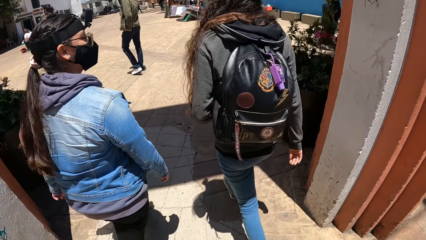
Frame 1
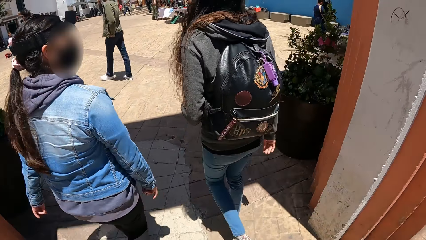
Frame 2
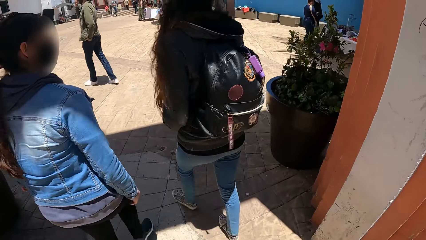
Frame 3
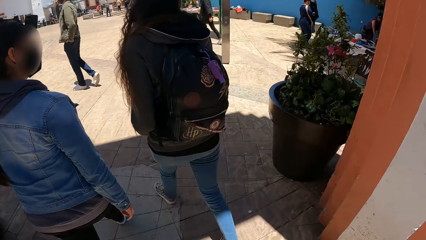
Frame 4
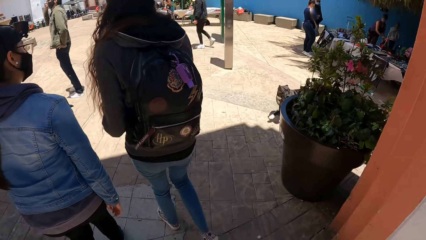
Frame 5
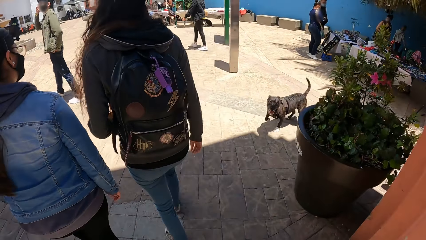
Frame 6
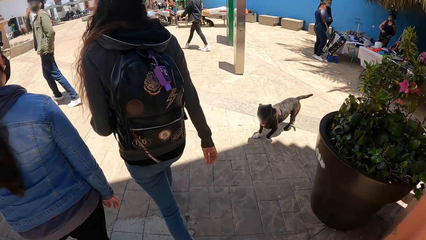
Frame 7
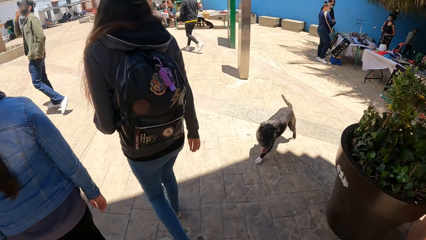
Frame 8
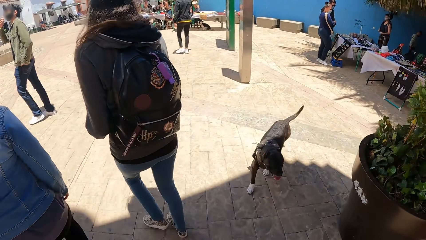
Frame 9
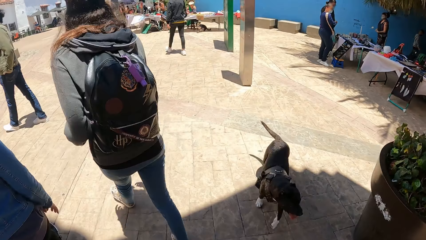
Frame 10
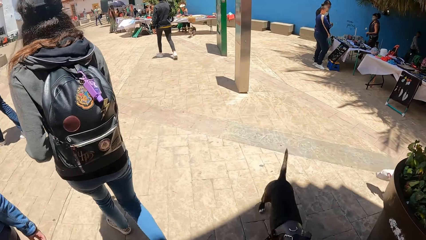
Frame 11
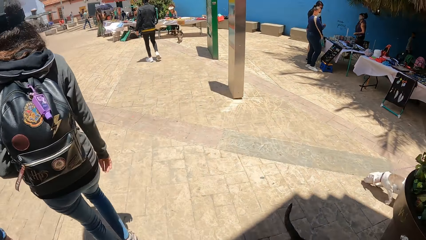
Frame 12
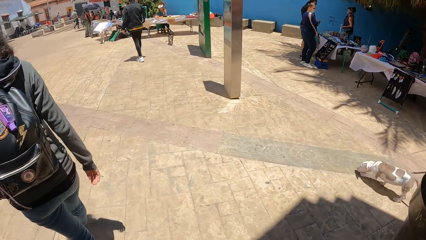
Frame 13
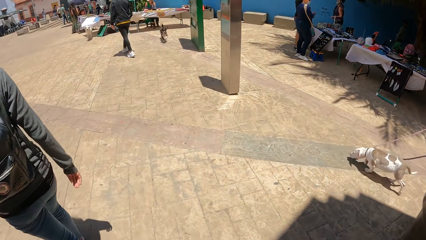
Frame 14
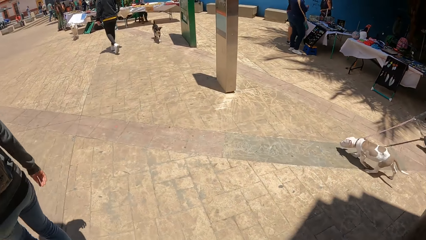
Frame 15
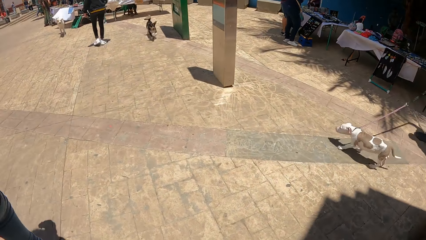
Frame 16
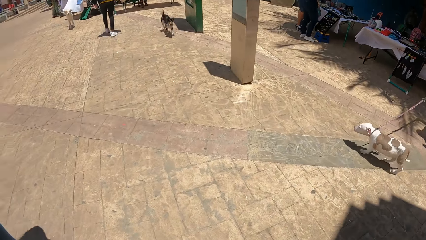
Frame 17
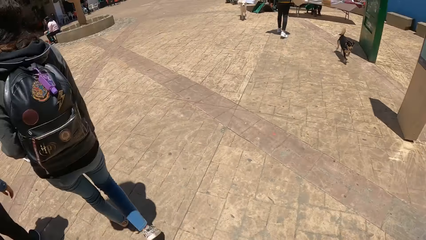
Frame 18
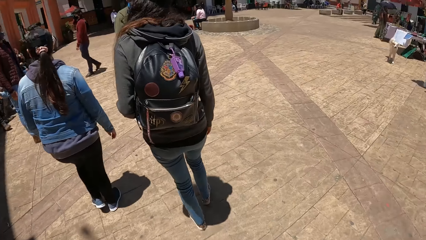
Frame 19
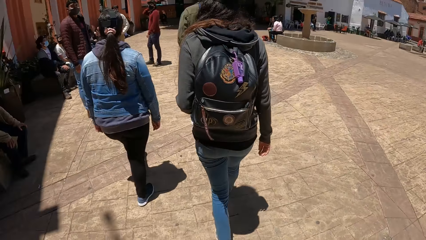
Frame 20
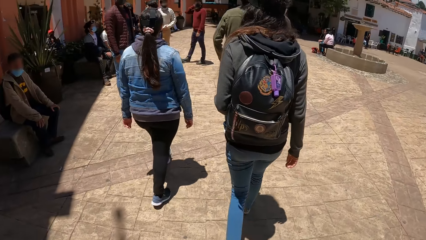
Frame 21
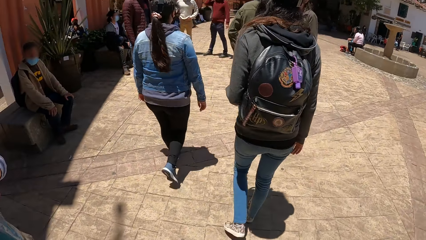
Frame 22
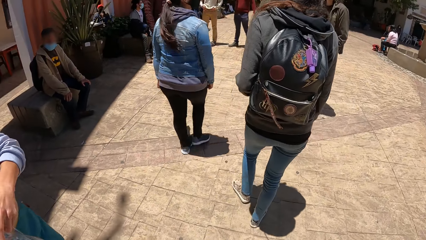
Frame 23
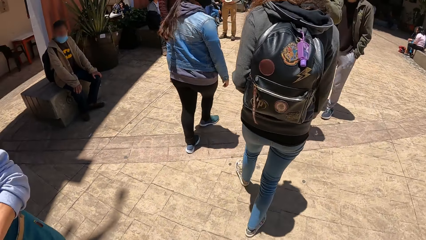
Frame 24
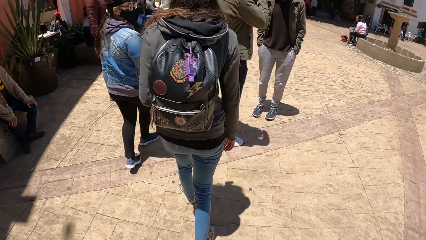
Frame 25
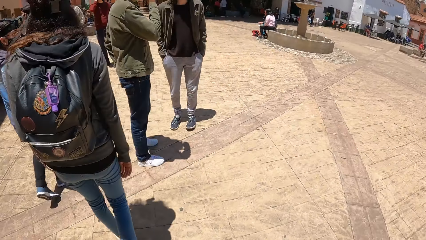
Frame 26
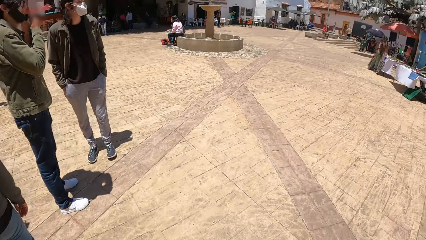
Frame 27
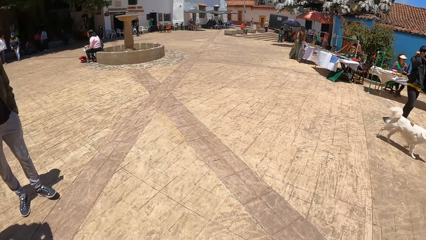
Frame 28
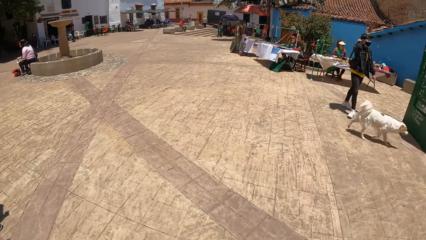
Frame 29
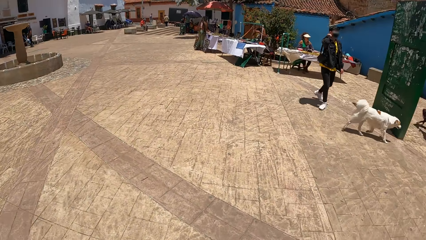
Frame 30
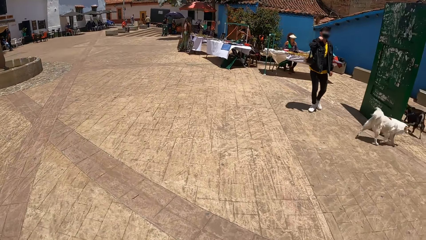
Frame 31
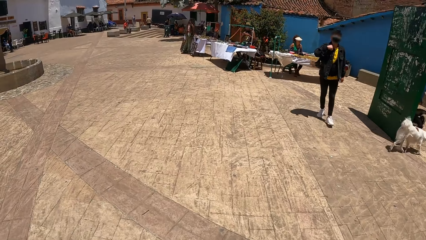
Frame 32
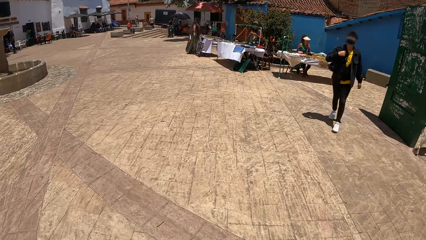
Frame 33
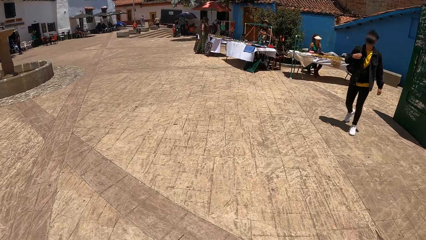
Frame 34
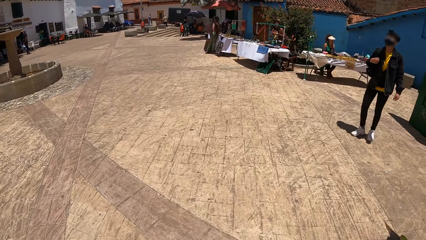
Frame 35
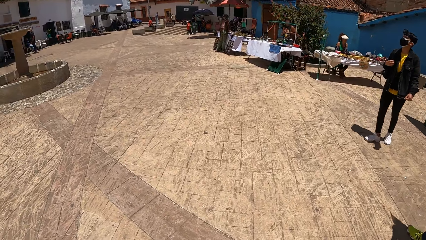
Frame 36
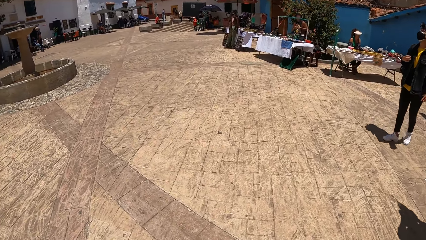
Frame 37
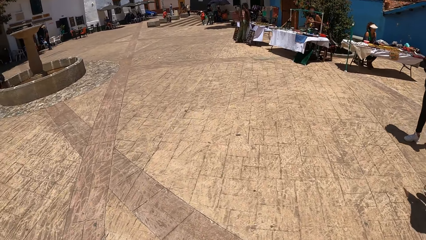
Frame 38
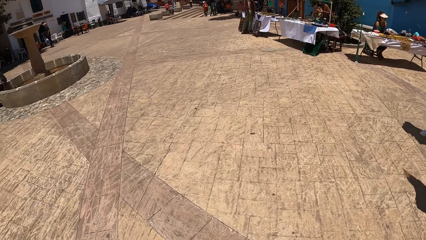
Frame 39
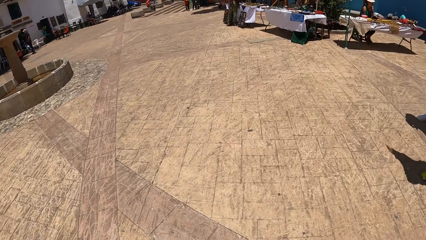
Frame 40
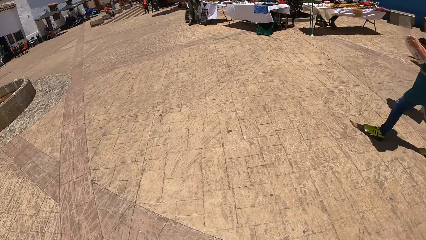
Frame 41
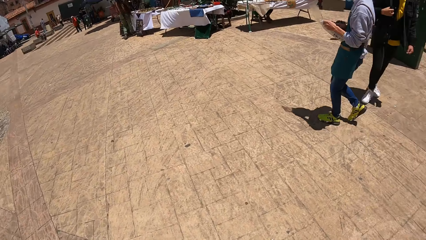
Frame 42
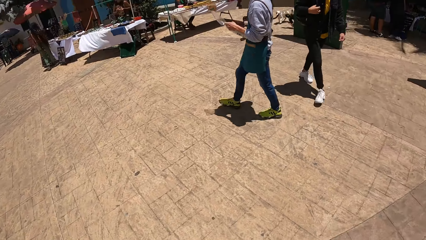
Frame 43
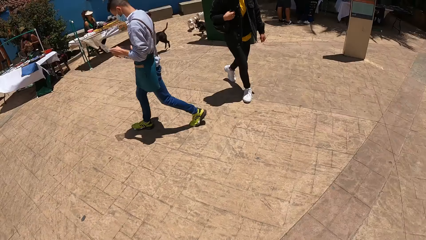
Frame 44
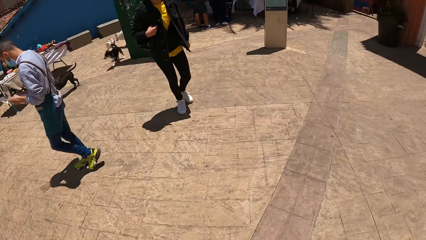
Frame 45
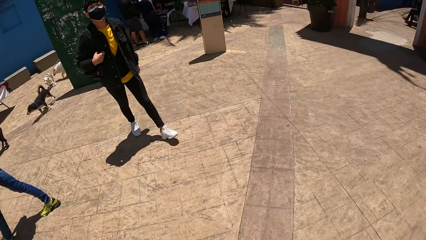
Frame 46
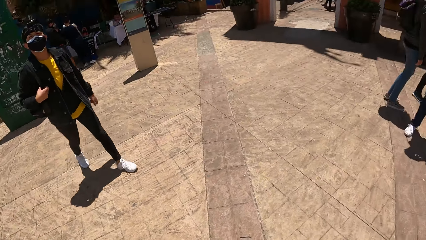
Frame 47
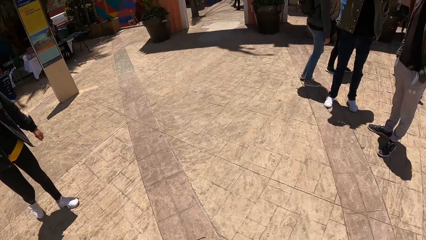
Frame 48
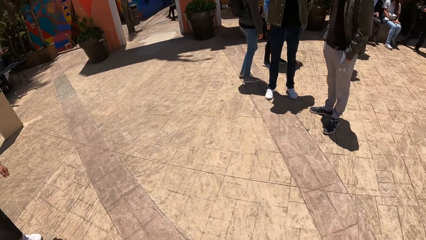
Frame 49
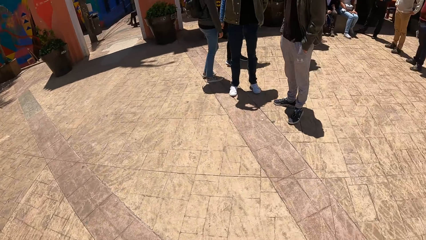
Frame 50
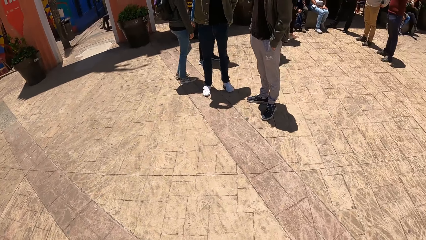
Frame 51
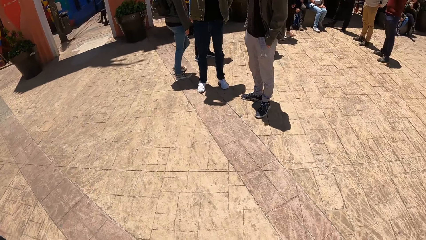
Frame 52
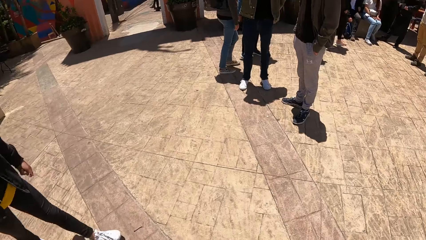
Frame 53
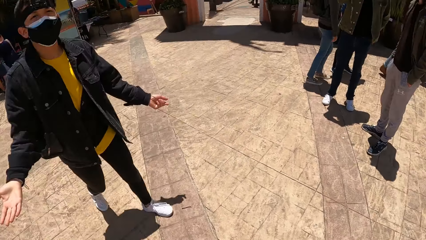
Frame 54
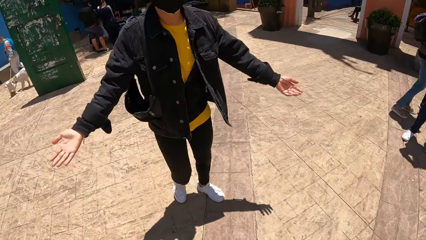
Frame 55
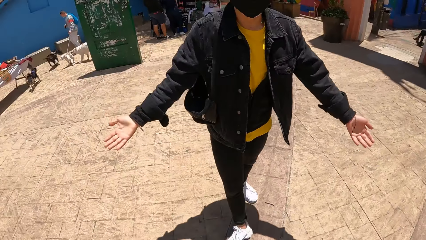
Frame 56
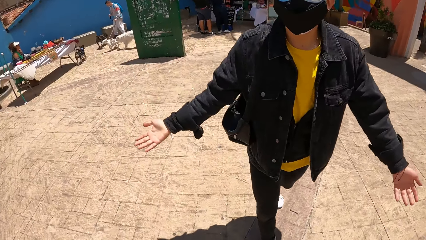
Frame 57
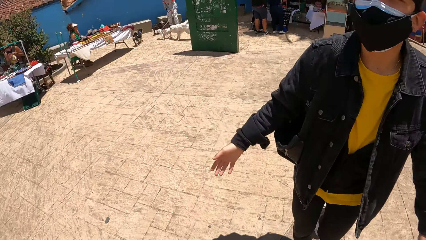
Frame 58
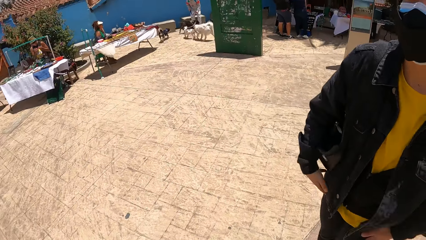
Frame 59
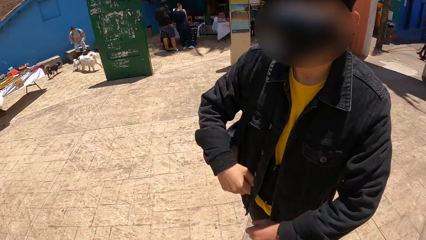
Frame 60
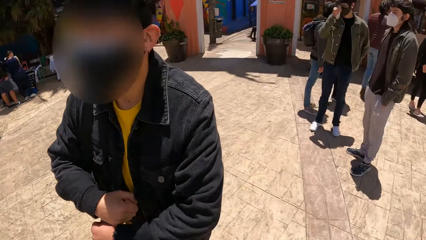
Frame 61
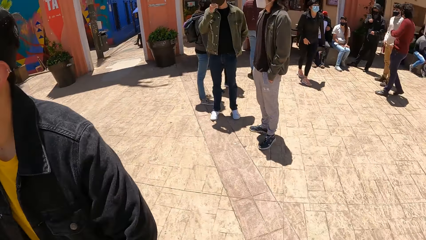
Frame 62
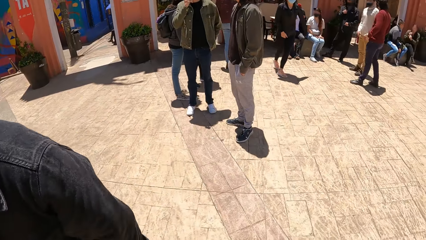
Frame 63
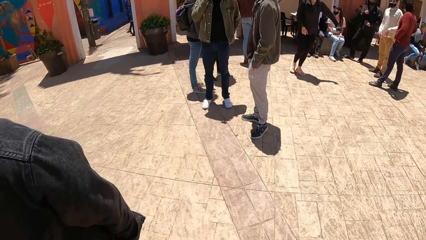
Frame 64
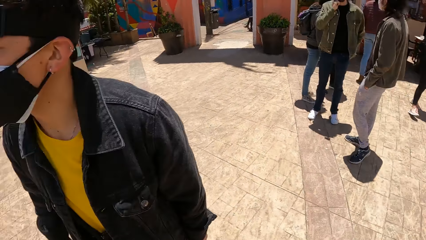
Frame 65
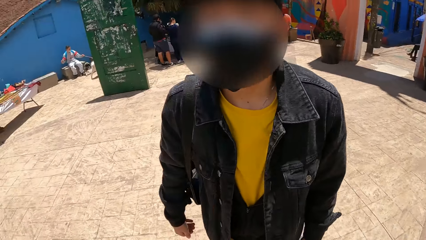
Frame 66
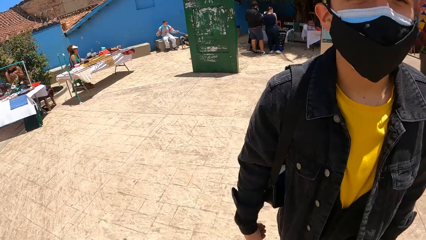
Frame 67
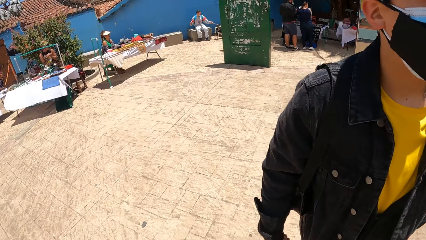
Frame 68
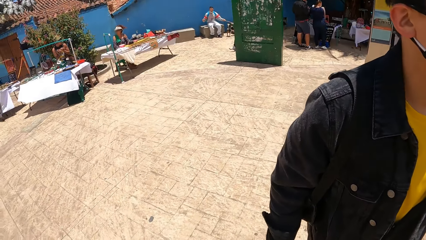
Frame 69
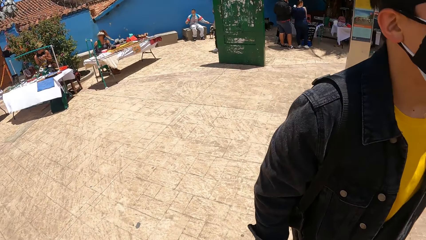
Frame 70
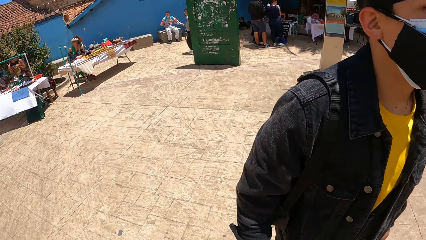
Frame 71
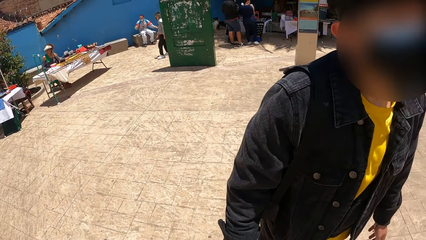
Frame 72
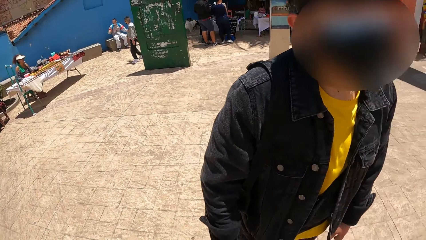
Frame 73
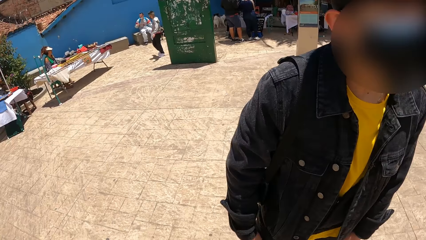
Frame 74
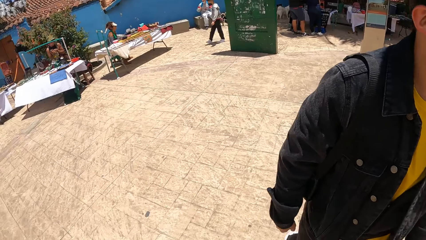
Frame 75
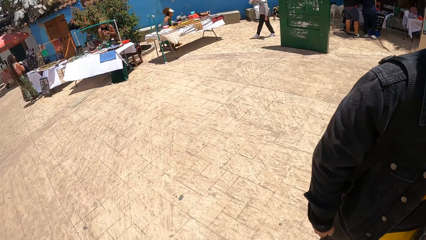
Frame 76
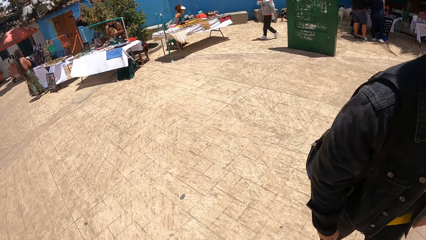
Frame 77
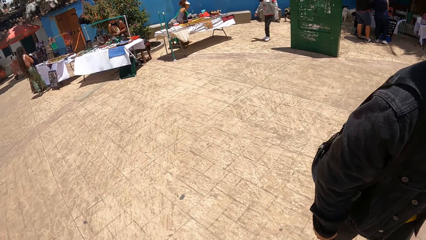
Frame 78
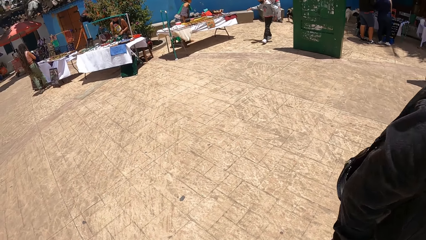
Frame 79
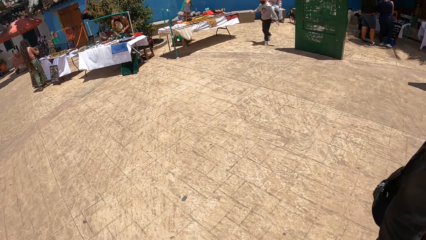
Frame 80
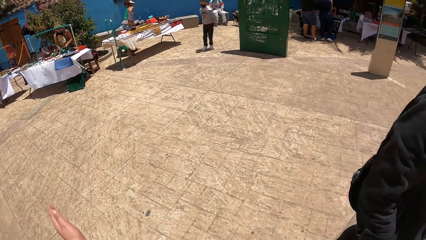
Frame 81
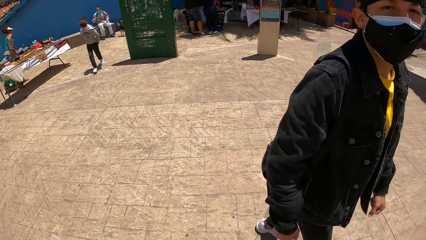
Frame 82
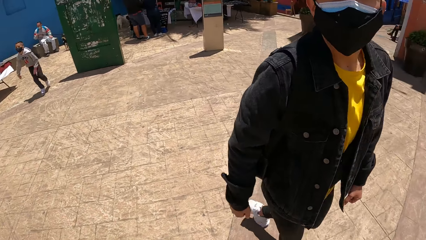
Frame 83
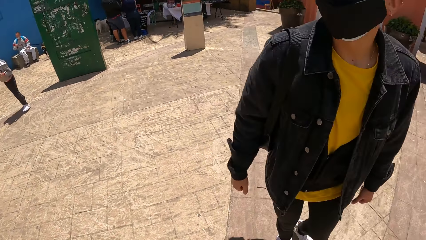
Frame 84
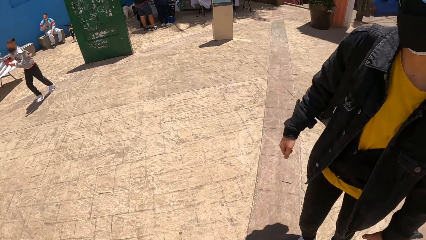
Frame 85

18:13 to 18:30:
The camera wearer stares around. They walk. They stare around. A man walks towards the camera wearer. The man communicates with the camera wearer. The man raises both arms. The camera wearer stares around.
